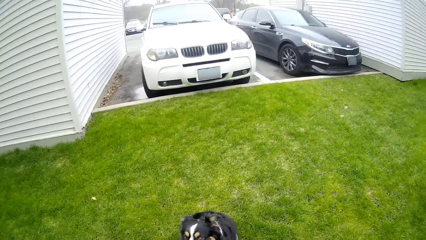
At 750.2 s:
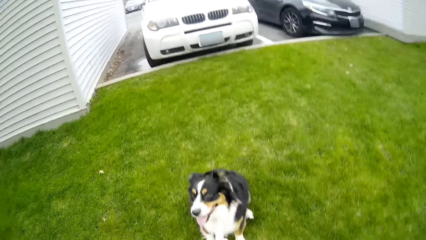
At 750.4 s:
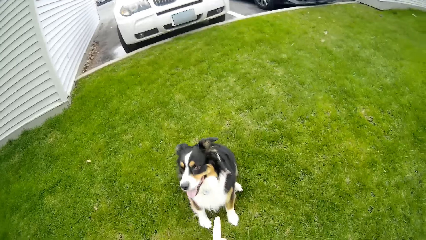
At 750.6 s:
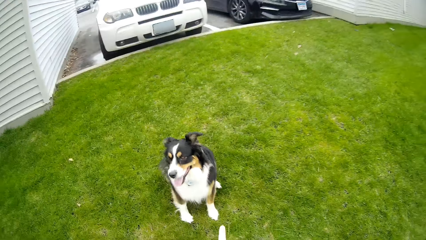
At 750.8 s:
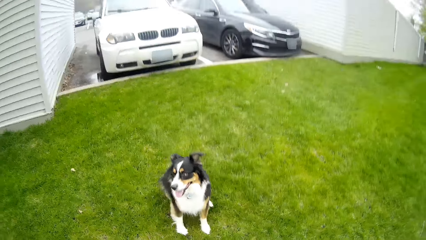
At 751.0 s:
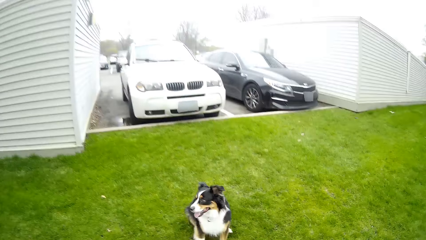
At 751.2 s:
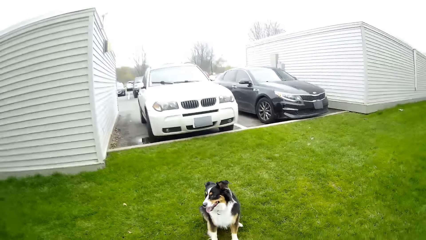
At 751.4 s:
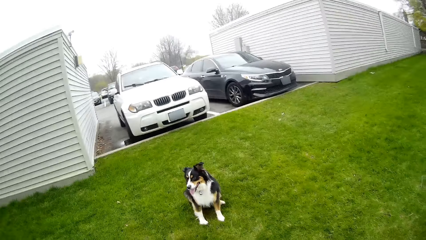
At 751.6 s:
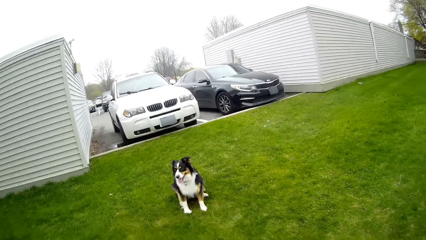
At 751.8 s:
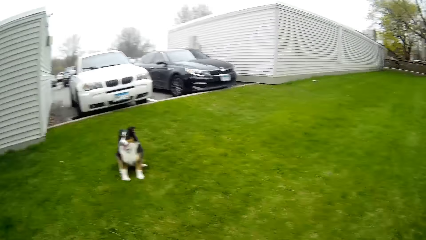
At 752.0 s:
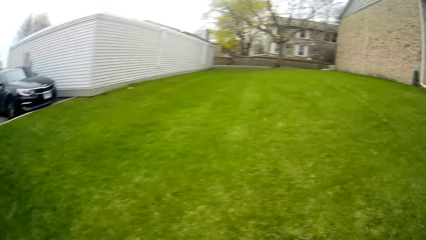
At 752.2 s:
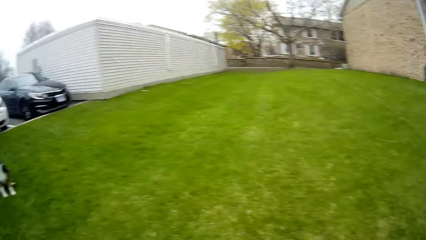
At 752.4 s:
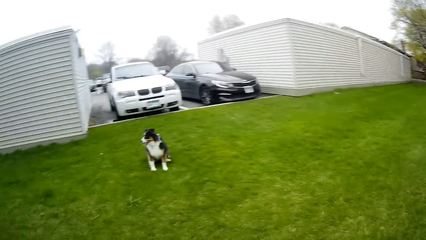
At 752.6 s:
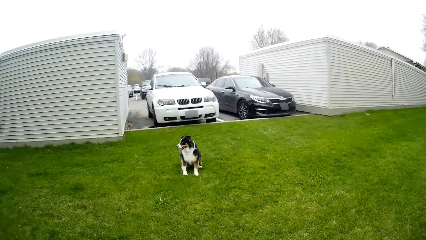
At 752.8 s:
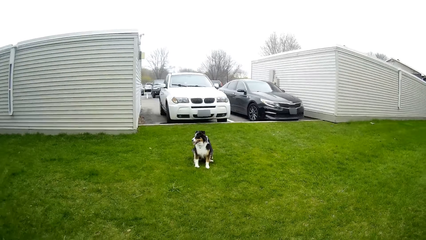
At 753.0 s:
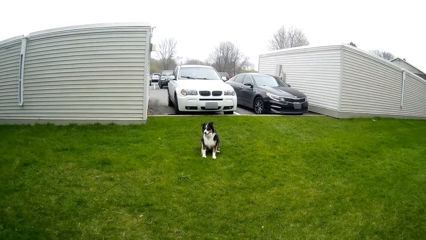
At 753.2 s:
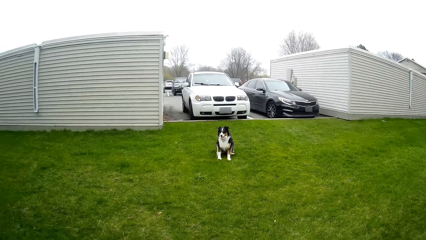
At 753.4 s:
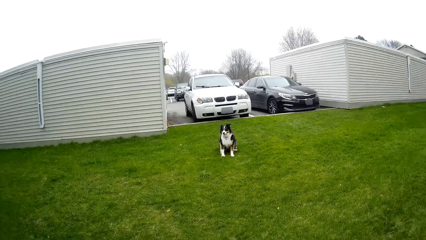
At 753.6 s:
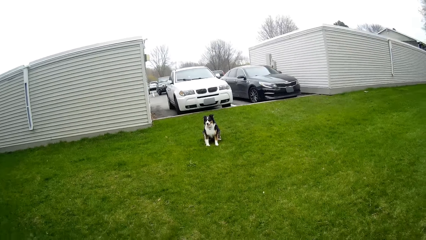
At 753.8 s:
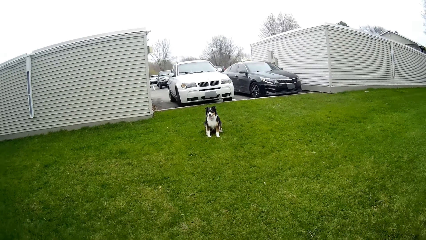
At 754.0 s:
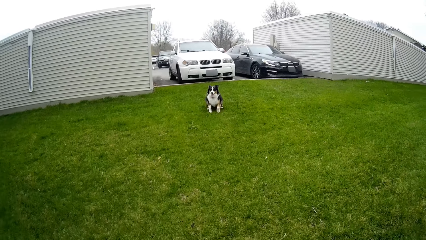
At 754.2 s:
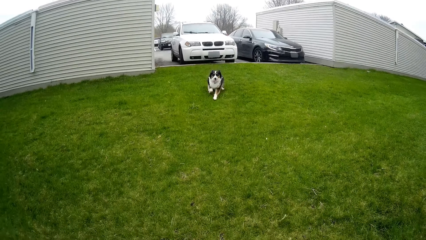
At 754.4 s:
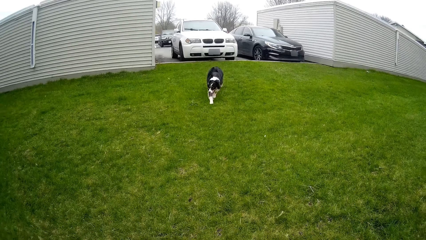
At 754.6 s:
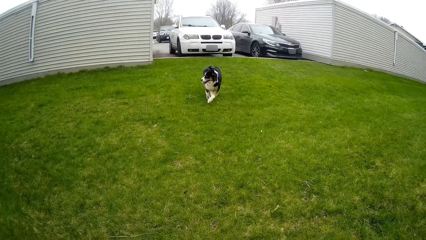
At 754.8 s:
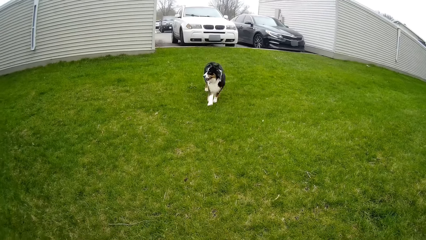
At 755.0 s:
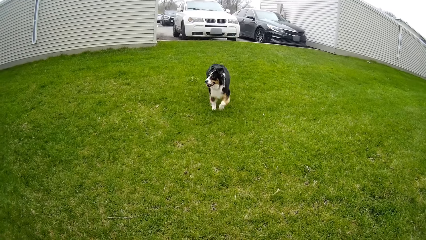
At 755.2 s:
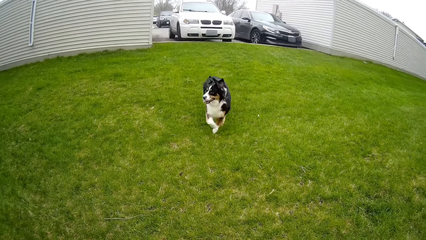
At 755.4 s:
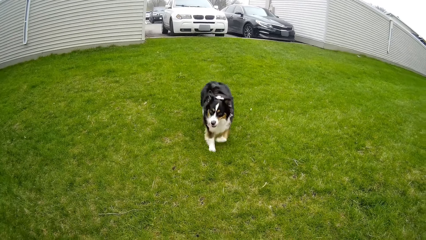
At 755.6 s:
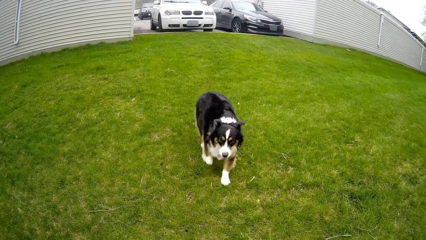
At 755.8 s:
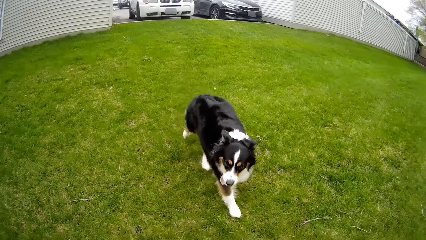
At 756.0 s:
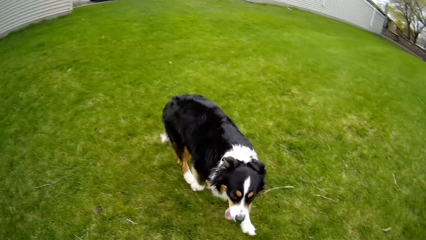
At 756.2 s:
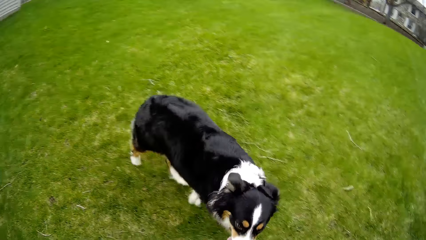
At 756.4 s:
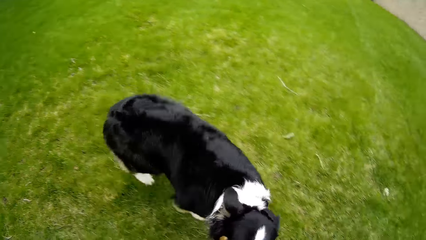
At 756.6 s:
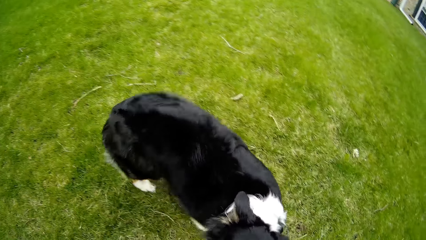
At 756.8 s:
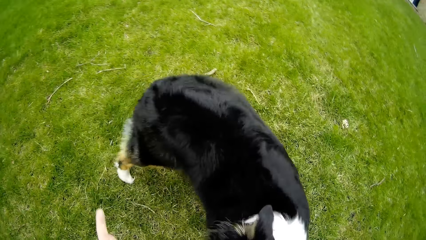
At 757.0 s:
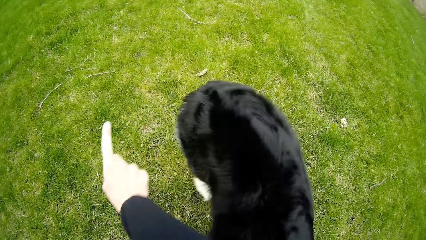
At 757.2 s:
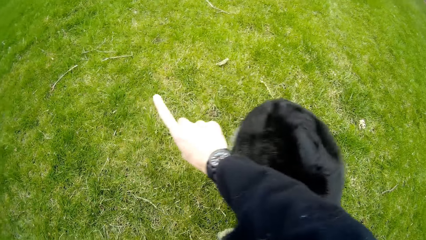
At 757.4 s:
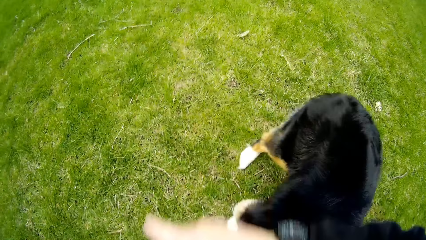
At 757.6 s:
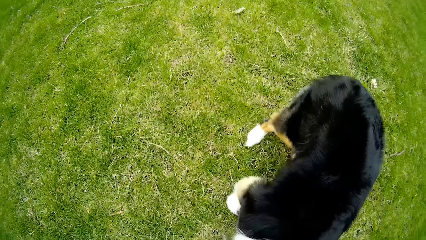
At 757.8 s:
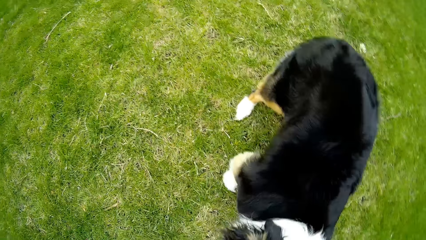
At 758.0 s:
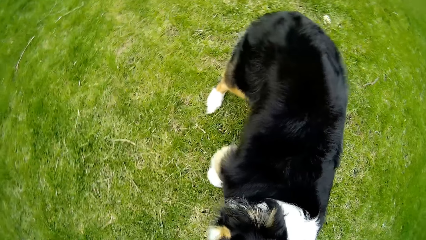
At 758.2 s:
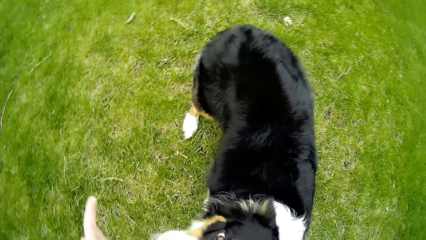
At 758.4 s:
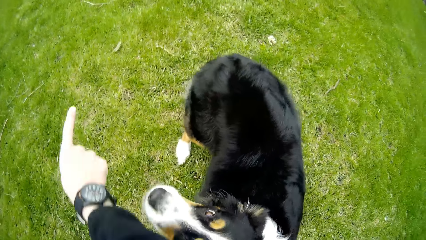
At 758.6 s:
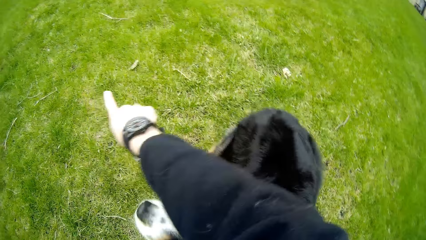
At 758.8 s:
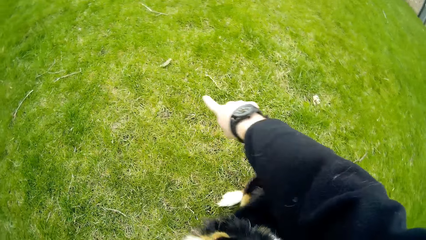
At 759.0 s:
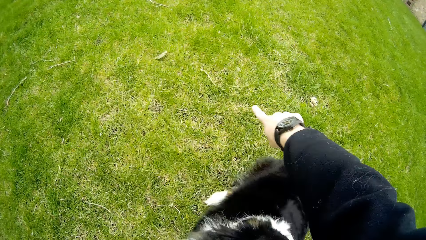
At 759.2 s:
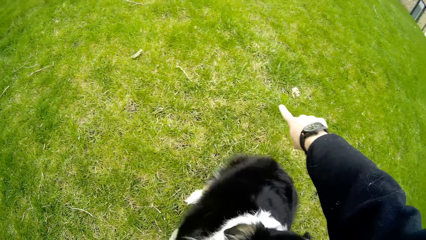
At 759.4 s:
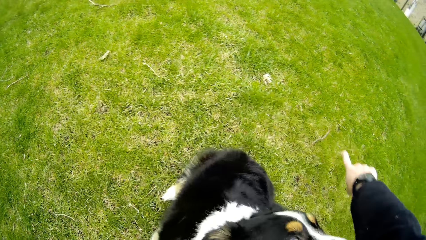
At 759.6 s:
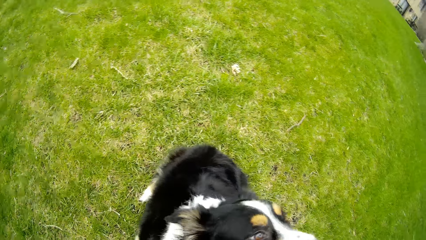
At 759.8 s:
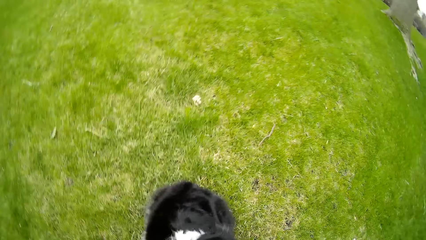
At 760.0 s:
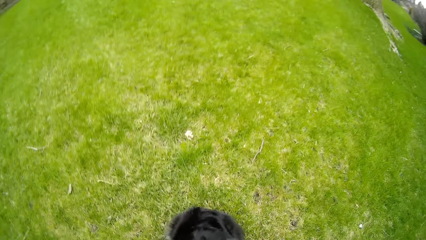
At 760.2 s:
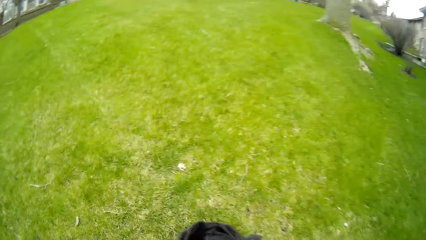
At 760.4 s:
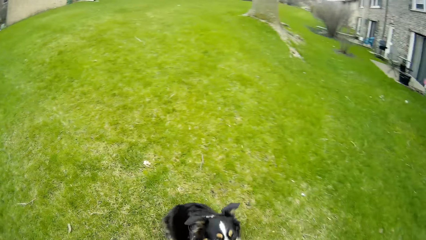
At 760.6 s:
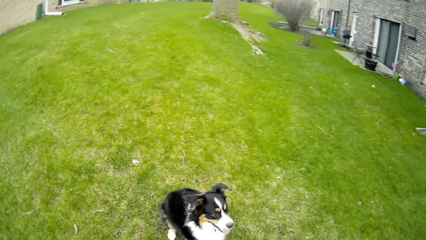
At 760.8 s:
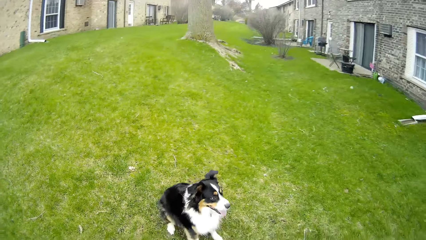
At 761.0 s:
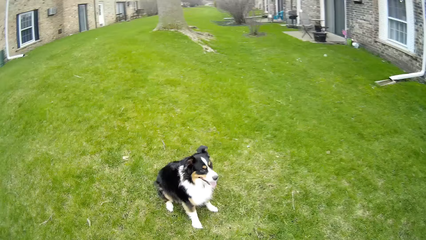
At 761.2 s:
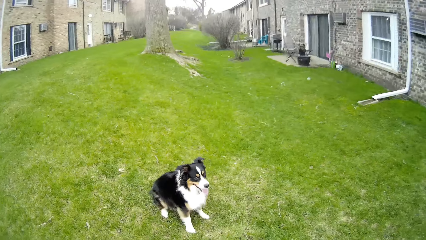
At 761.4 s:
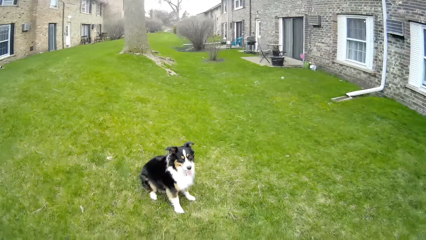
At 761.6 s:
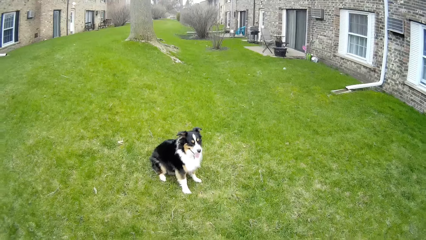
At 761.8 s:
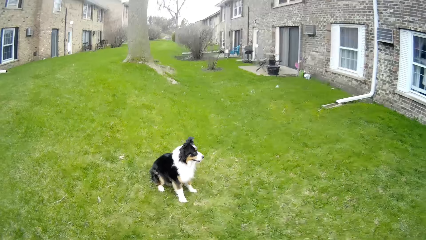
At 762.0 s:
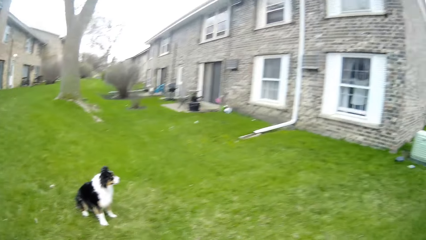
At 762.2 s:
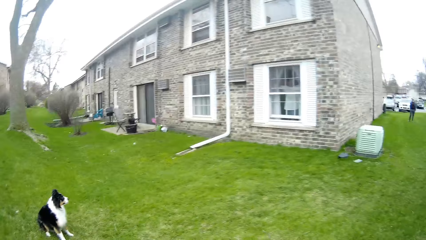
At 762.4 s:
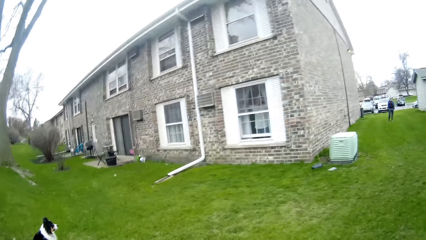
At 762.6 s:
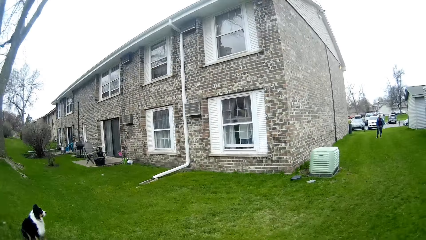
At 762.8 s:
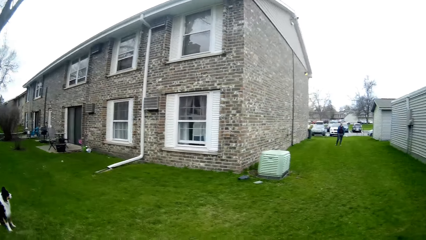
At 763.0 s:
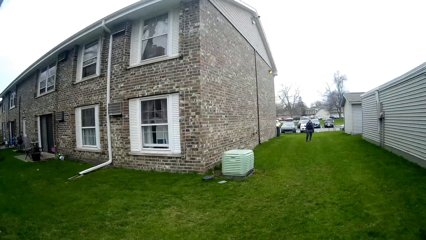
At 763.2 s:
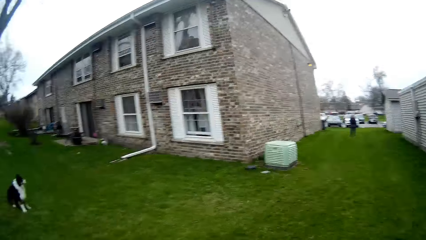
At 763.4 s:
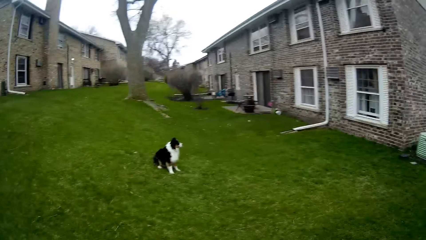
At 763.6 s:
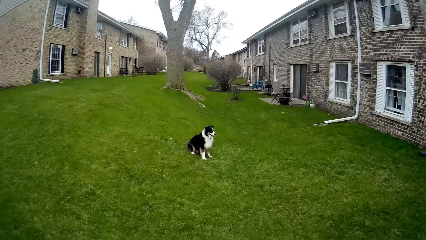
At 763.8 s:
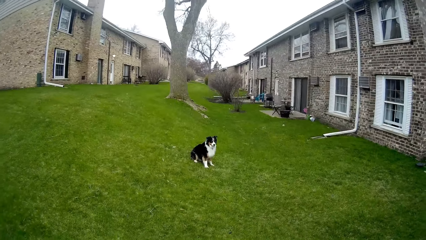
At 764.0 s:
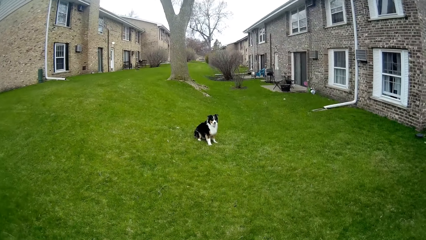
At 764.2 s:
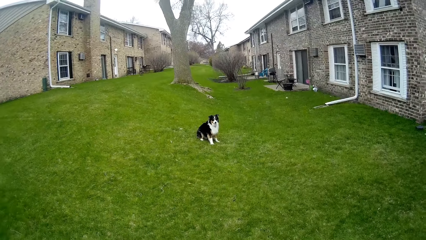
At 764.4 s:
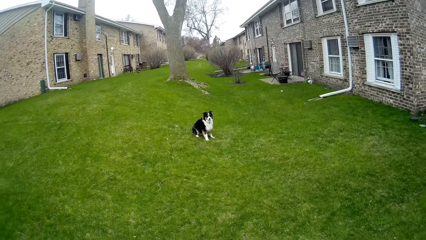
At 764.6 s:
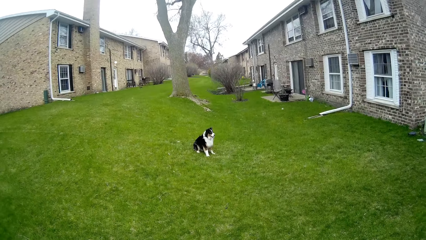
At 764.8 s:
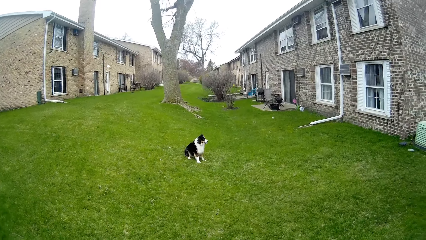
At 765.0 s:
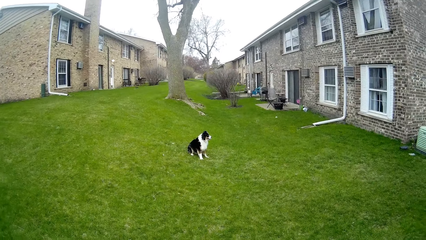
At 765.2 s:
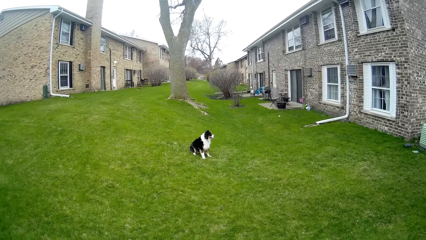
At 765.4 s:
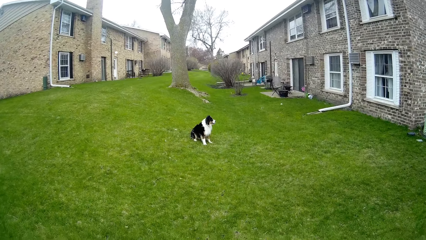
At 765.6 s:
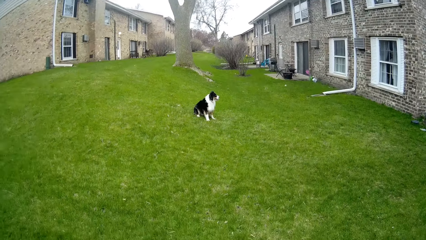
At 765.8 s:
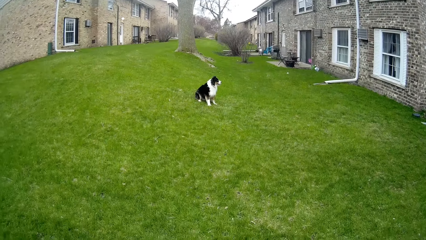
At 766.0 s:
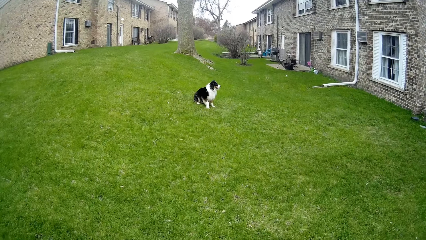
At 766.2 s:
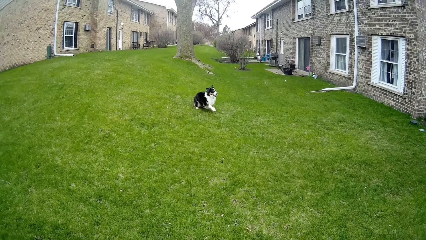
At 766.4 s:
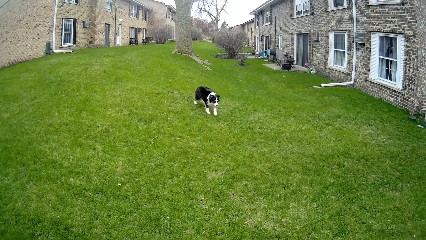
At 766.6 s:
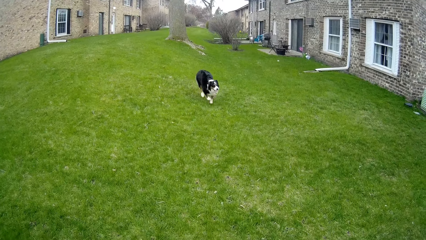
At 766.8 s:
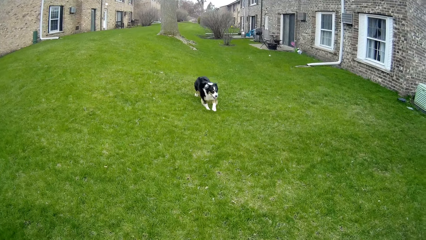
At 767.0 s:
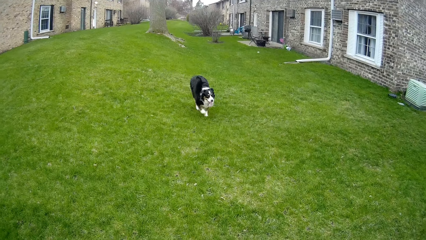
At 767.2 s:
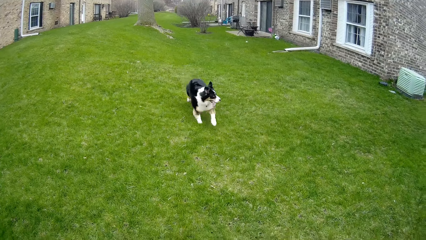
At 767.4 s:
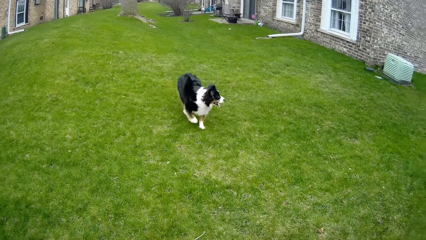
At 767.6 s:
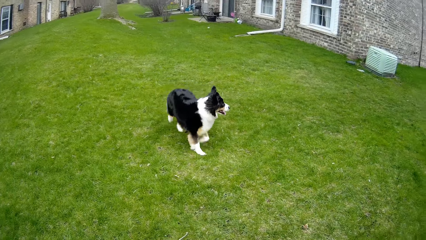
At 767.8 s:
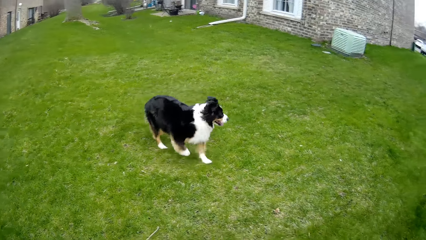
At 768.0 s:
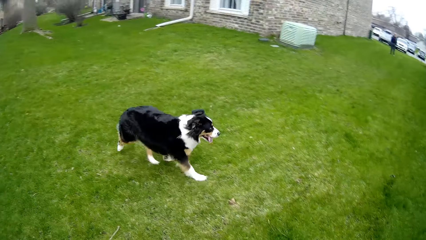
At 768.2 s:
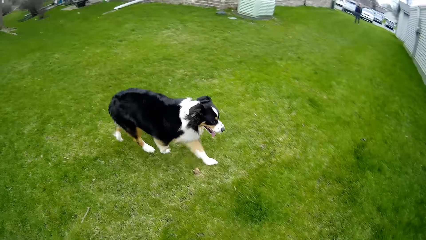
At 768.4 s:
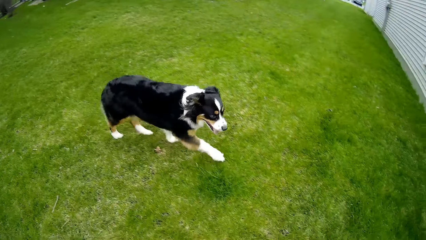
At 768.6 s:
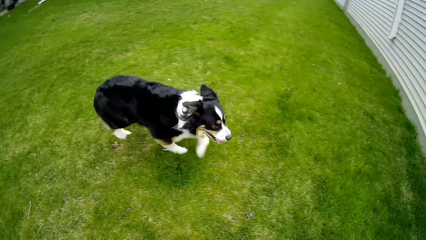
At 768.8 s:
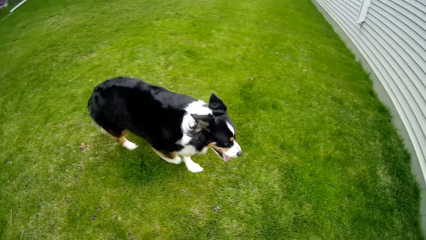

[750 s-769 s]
The camera wearer walks around. They talk to the dog. They interact with the dog. They train the dog. They walk around. They talk to the dog.
